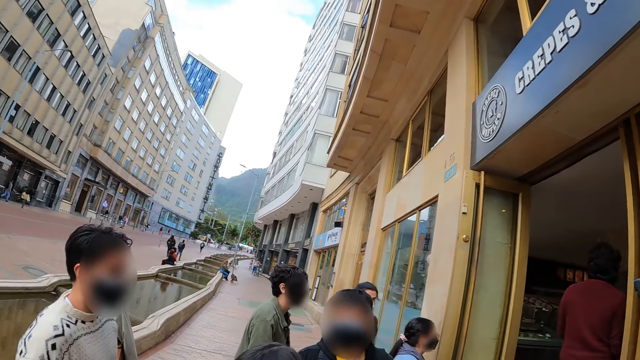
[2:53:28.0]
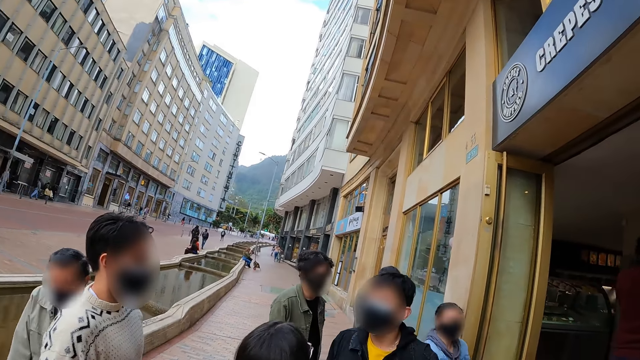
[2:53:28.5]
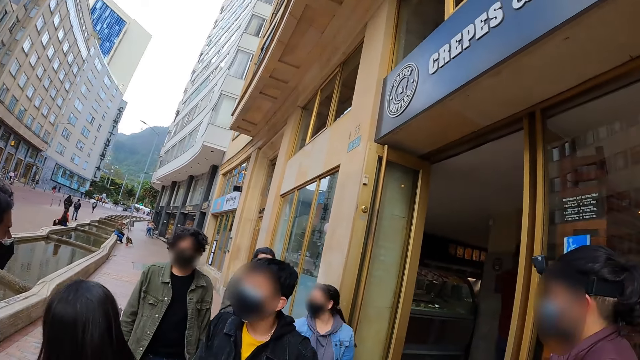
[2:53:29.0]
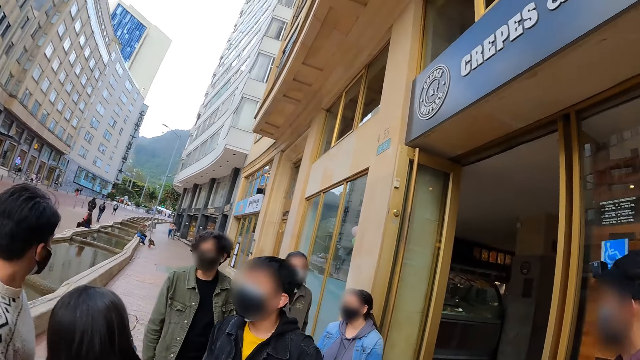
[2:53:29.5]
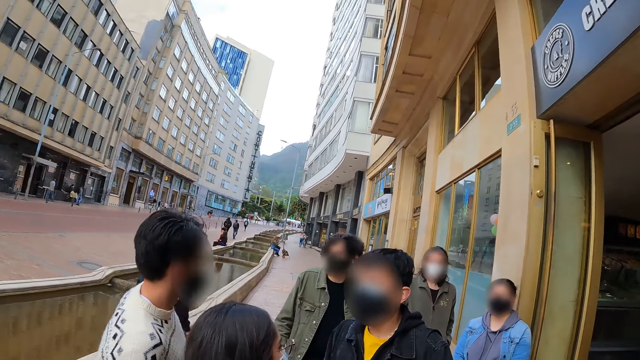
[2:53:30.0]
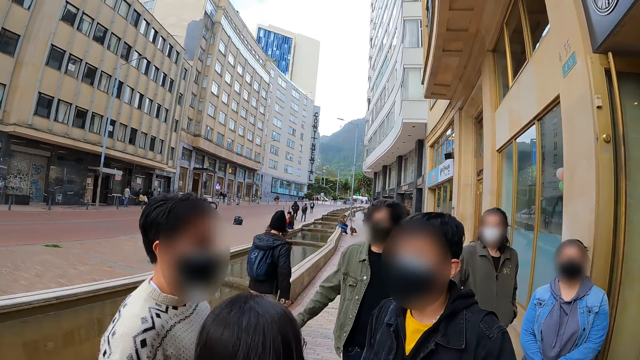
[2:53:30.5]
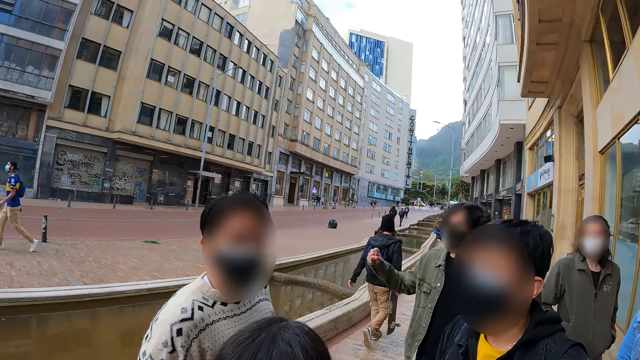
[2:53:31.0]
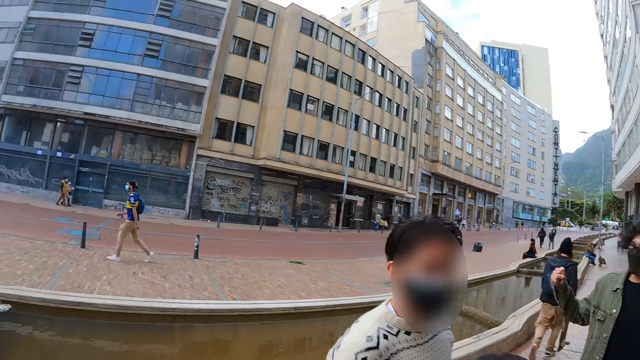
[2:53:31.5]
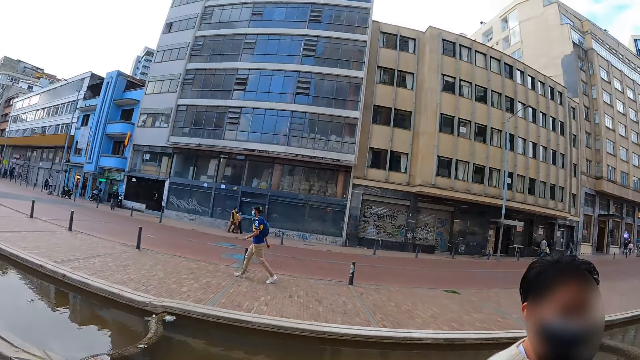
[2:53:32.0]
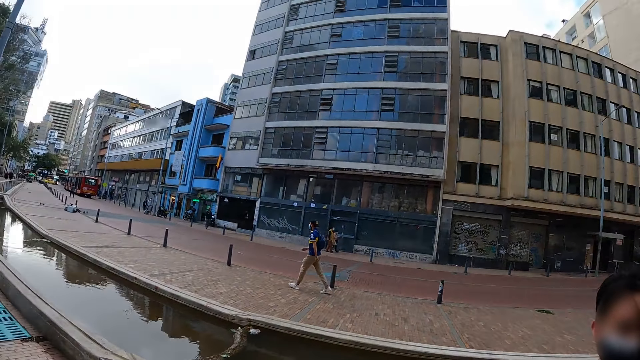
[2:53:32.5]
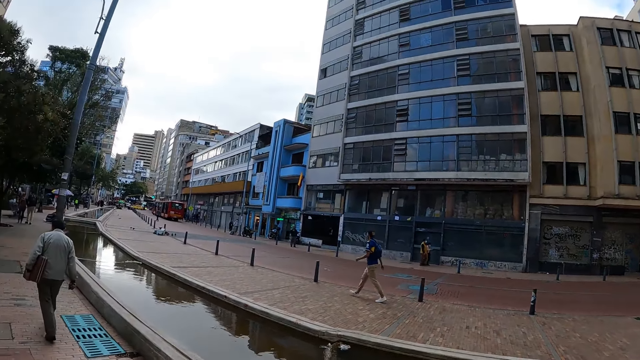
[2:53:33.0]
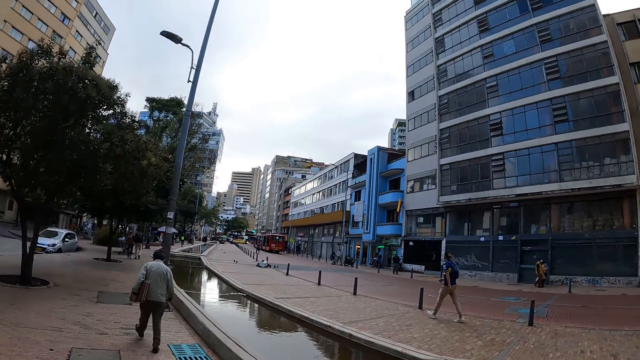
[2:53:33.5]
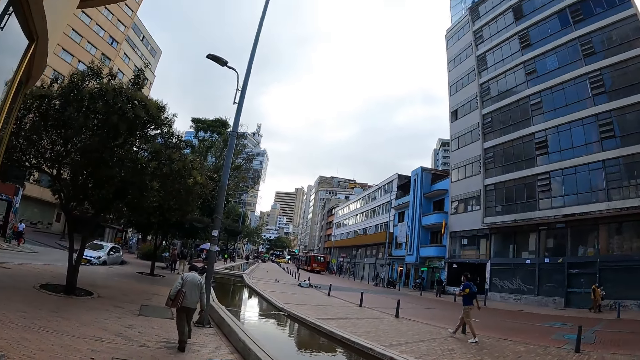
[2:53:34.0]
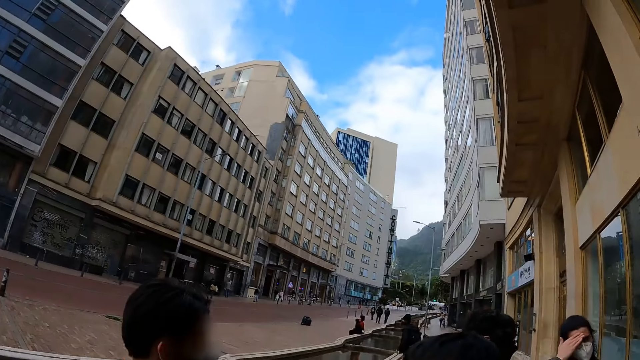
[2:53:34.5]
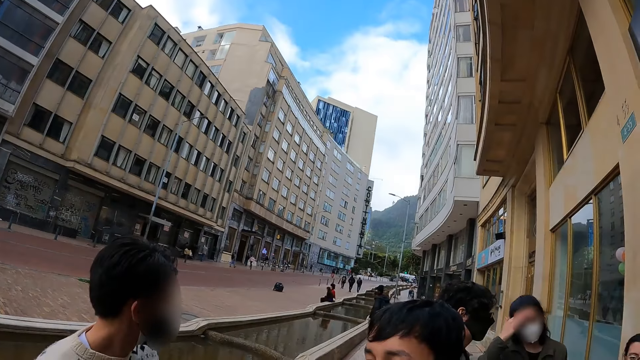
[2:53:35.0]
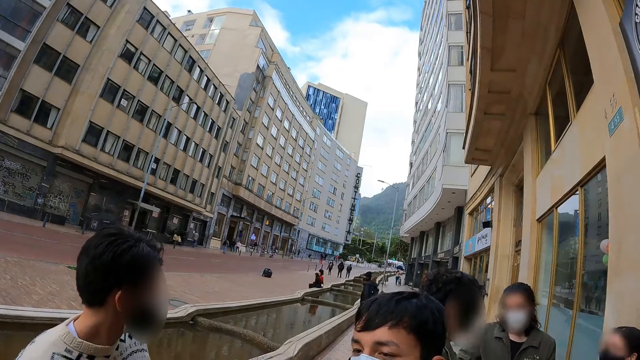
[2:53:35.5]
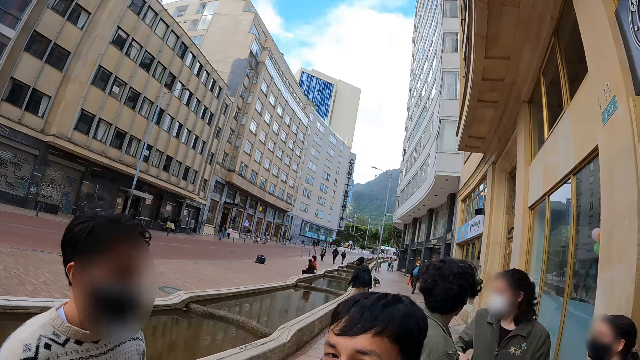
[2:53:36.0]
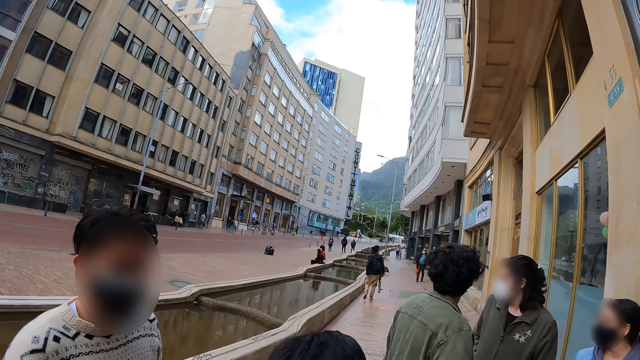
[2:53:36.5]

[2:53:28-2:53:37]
The camera wearer interacts. They look around.

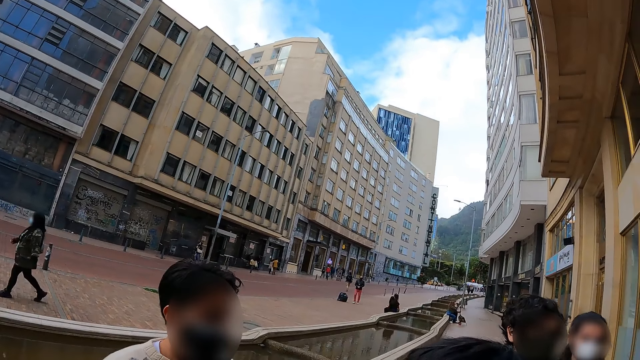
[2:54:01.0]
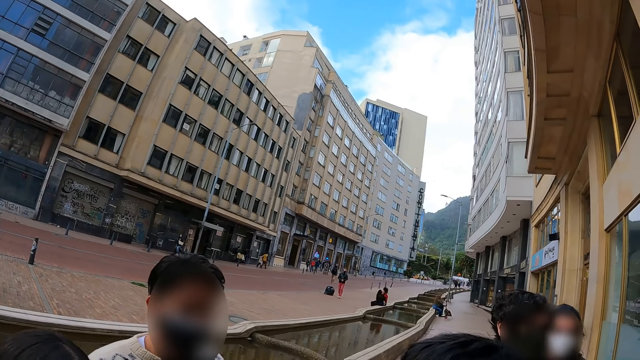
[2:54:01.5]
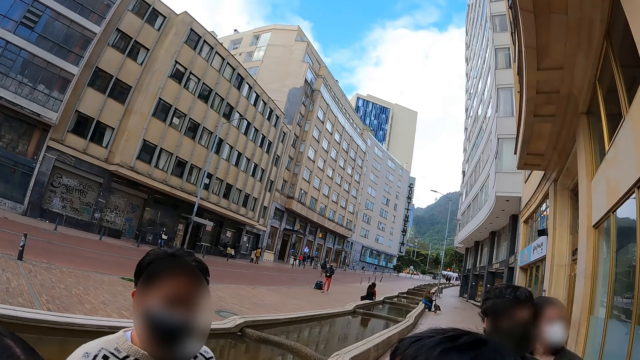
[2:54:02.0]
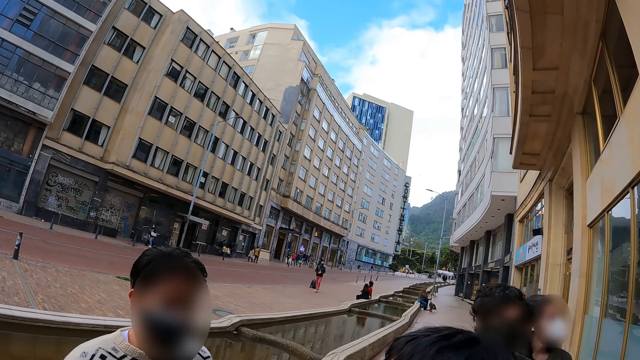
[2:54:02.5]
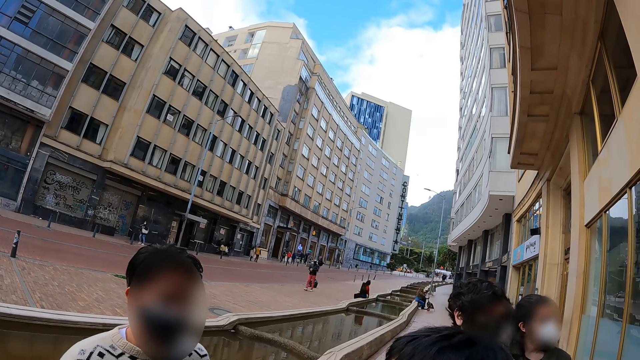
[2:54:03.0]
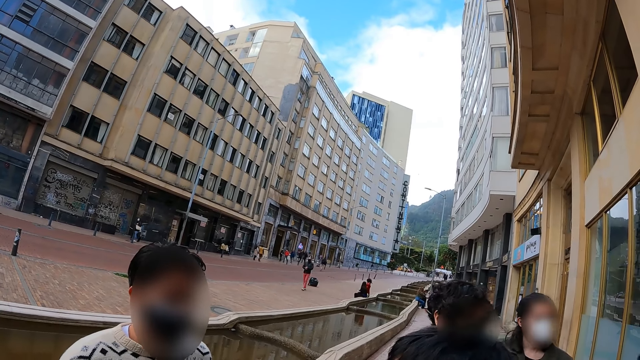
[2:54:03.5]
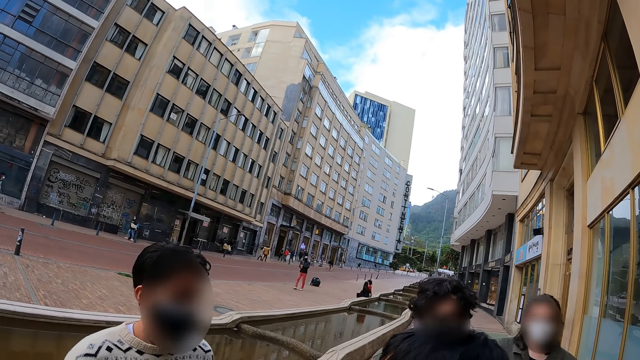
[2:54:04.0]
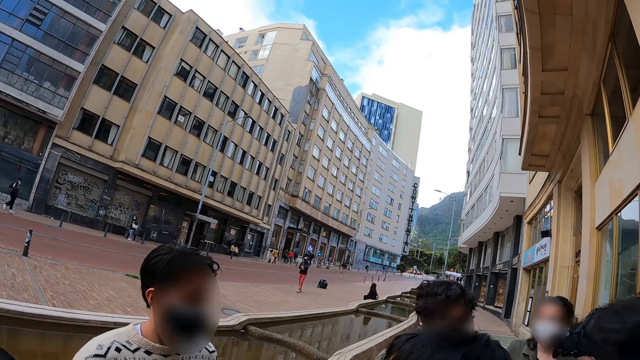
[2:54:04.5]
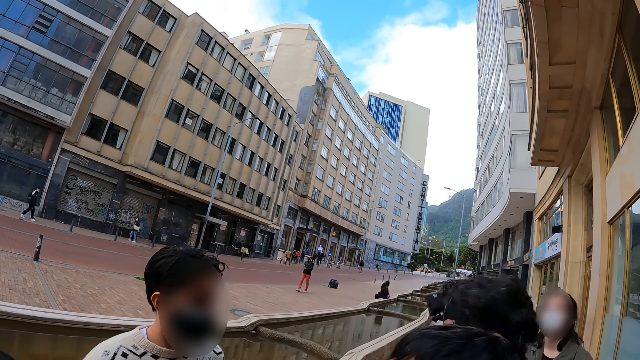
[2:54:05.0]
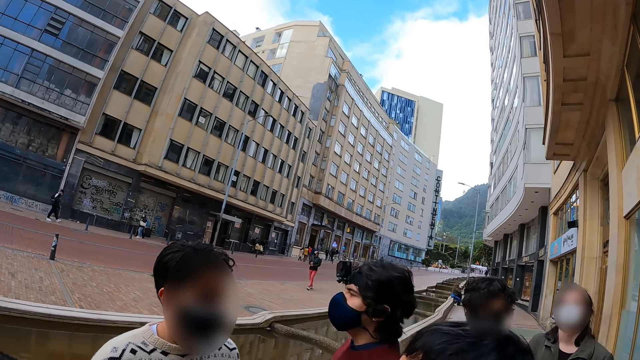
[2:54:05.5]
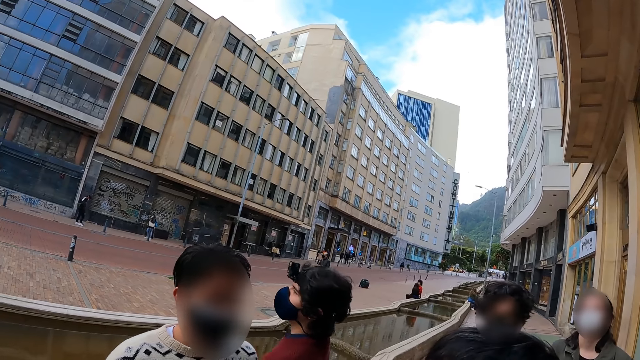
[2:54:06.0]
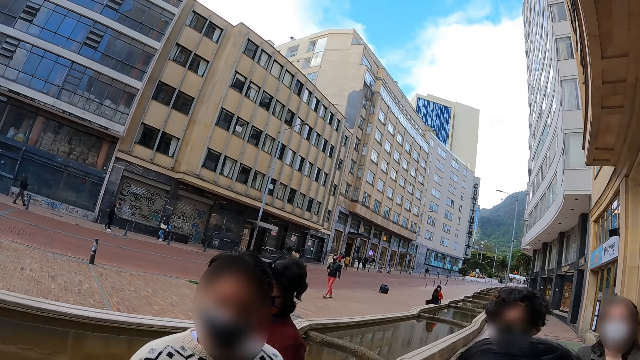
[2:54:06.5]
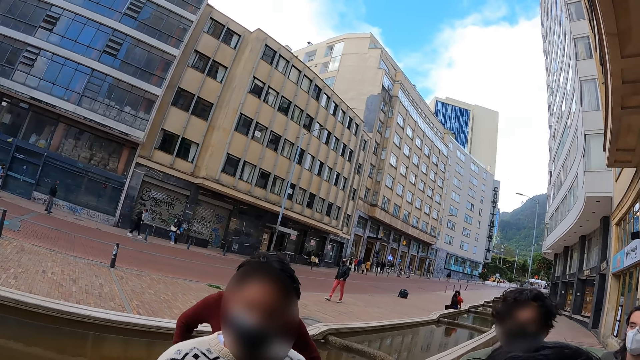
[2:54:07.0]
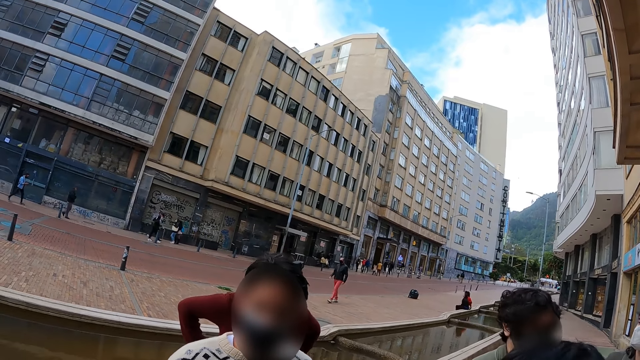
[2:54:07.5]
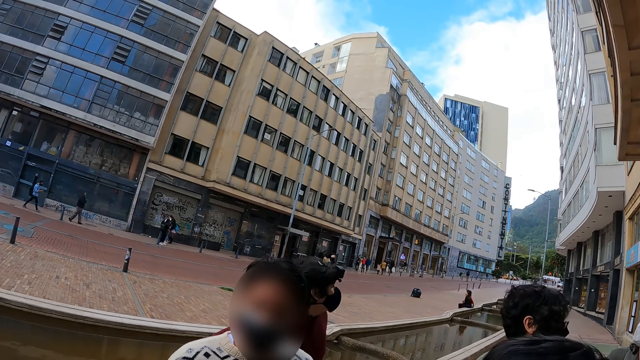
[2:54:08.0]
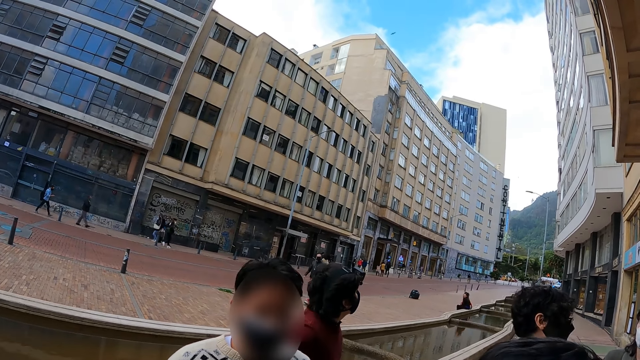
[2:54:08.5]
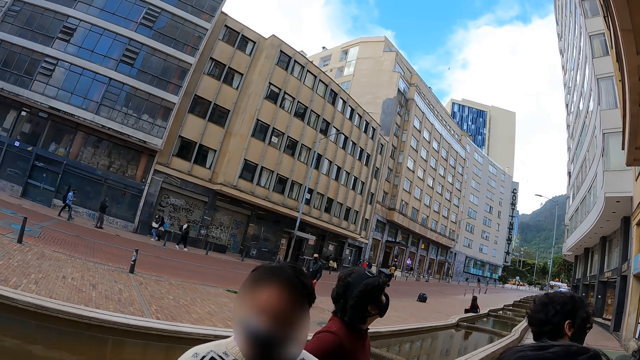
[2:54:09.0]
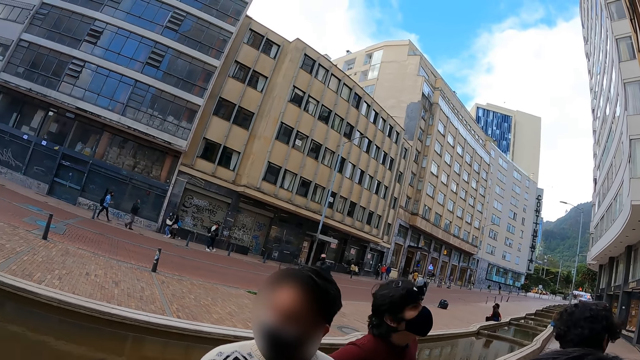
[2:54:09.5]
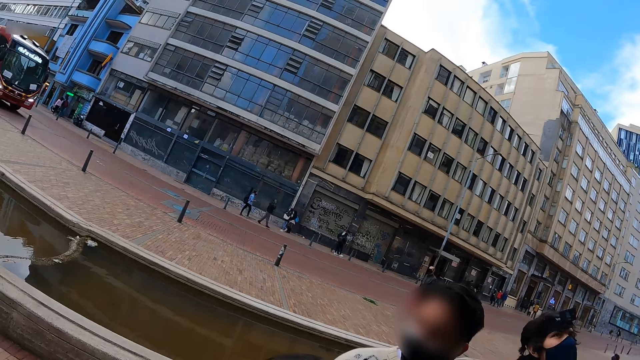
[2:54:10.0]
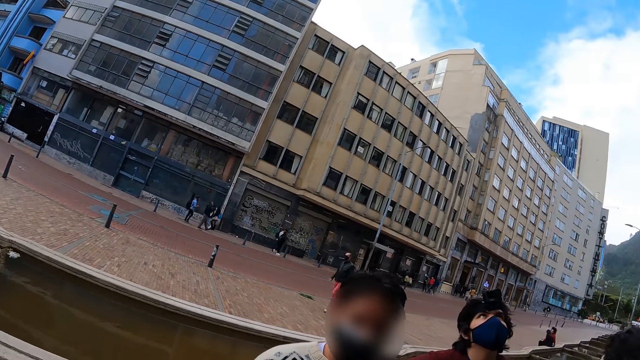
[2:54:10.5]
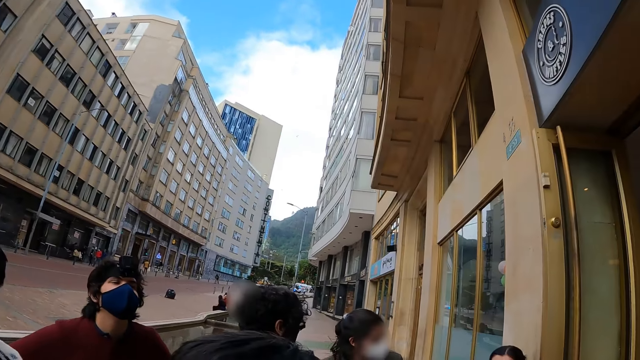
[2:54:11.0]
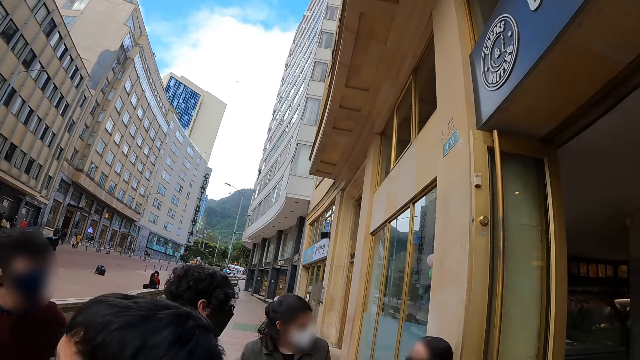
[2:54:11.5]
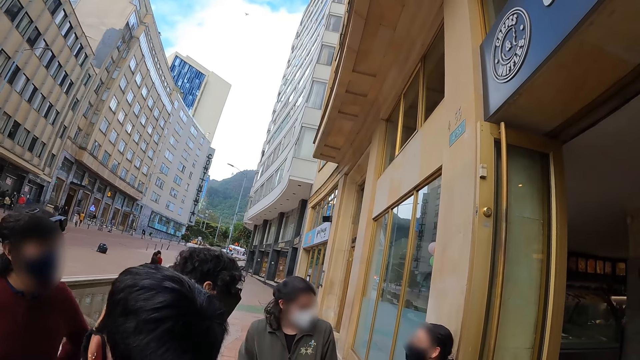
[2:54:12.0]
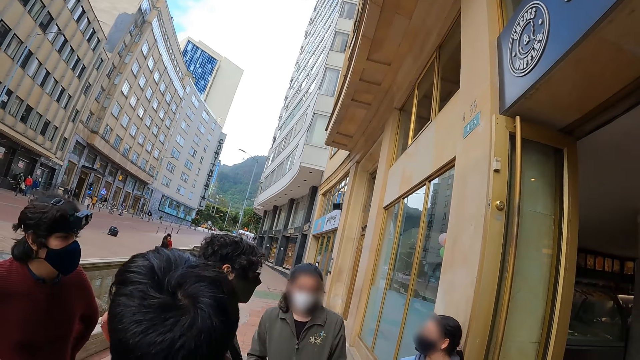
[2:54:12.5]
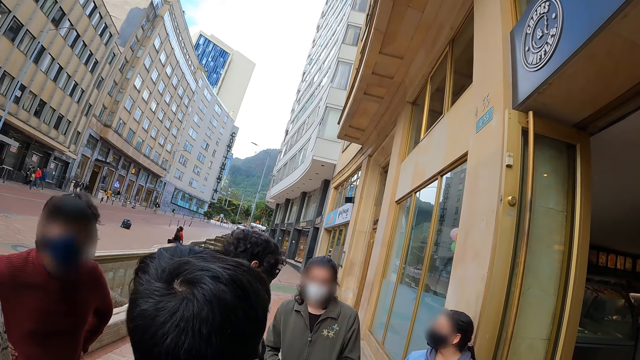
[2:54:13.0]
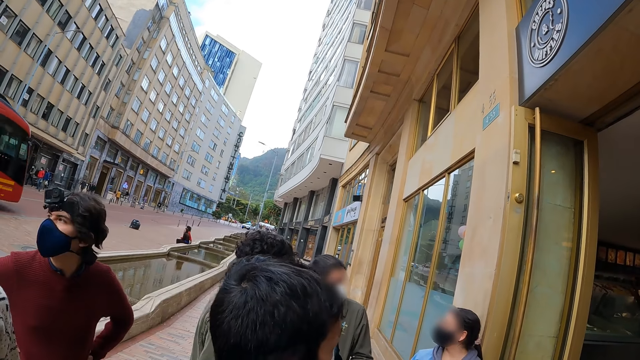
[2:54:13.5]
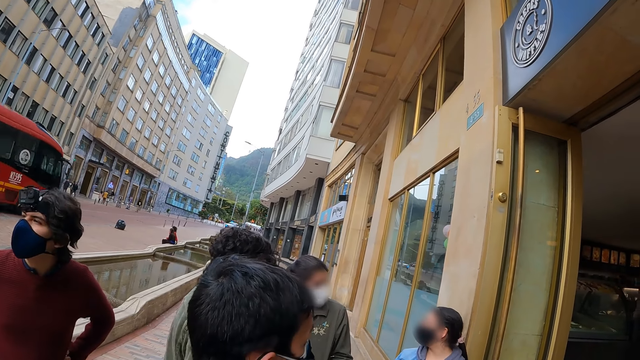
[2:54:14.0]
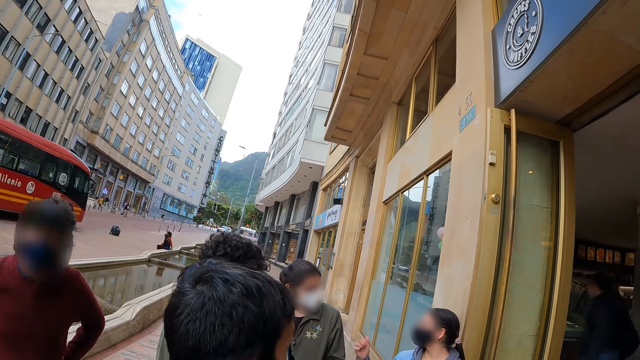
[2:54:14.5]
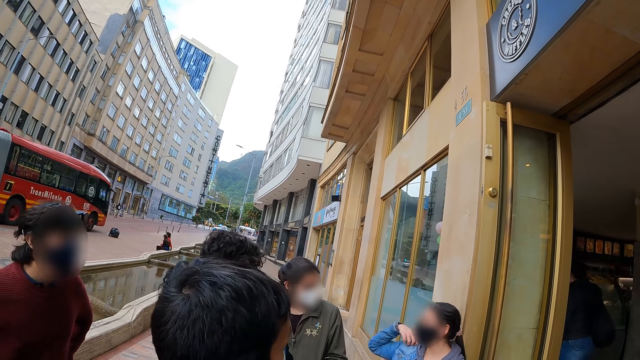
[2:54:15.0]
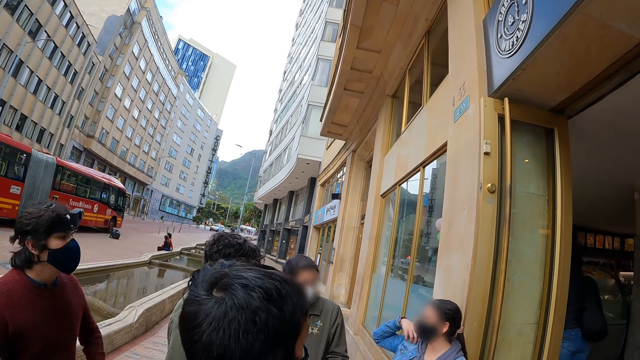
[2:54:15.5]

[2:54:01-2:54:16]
The camera wearer interacts.
